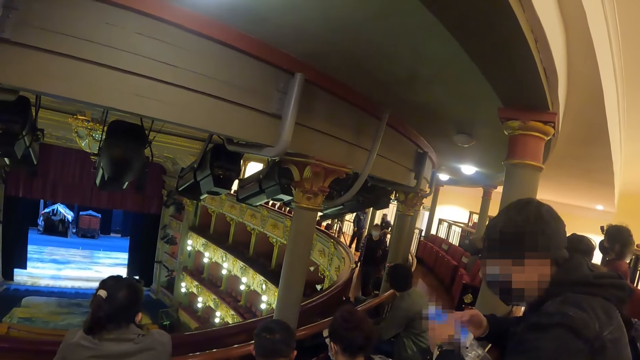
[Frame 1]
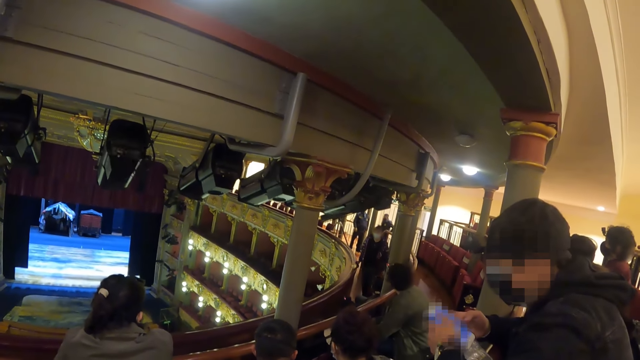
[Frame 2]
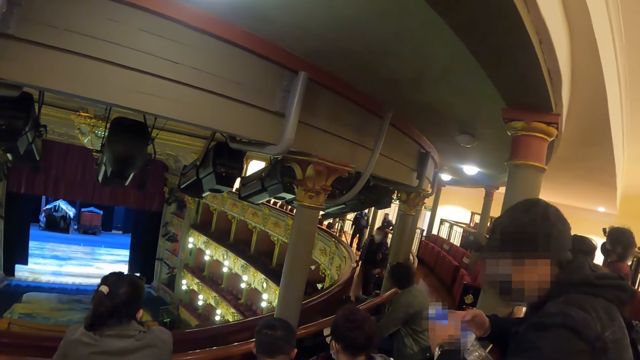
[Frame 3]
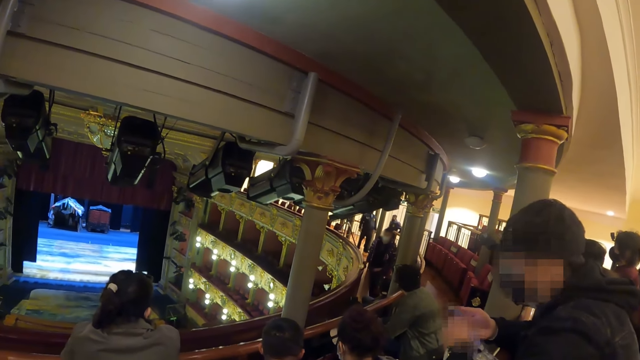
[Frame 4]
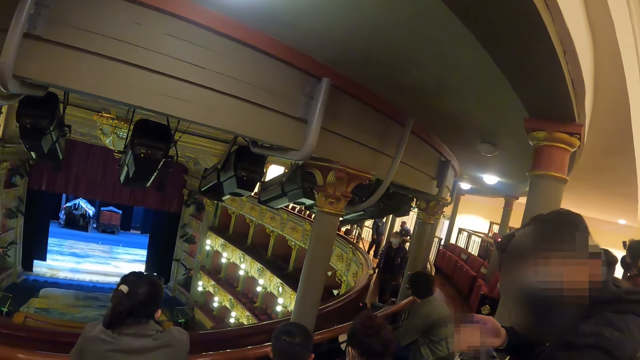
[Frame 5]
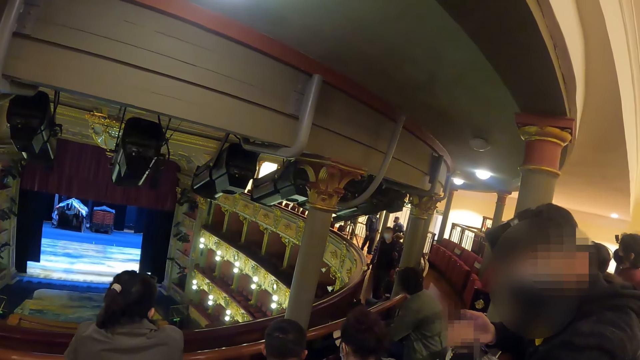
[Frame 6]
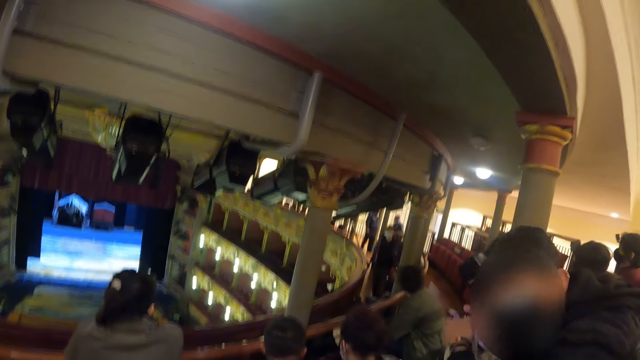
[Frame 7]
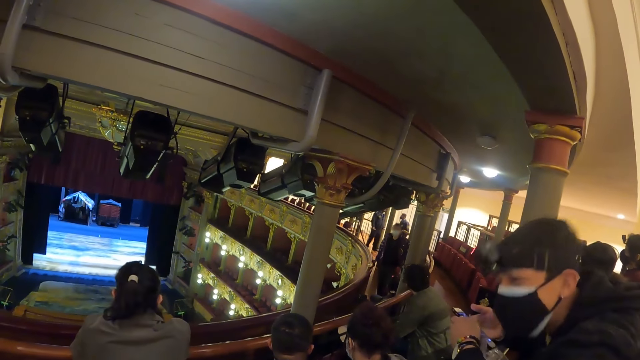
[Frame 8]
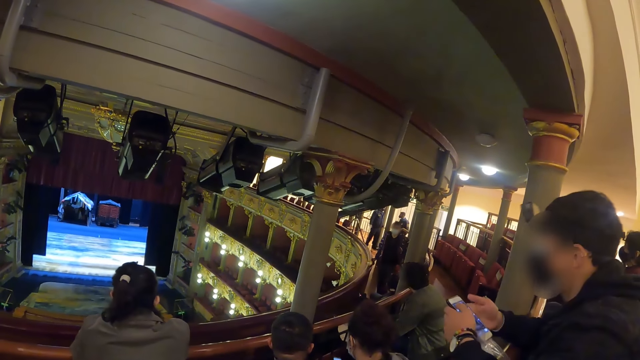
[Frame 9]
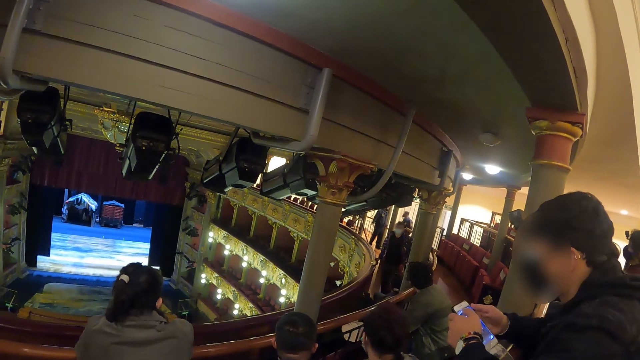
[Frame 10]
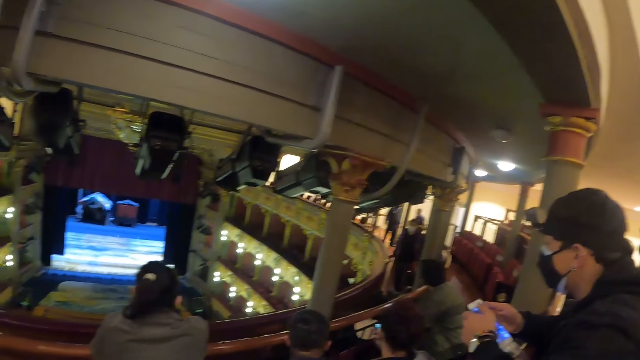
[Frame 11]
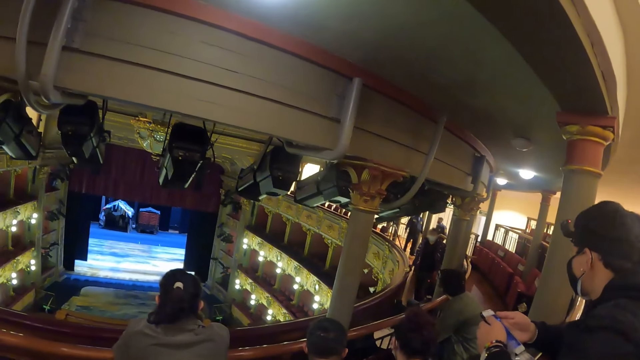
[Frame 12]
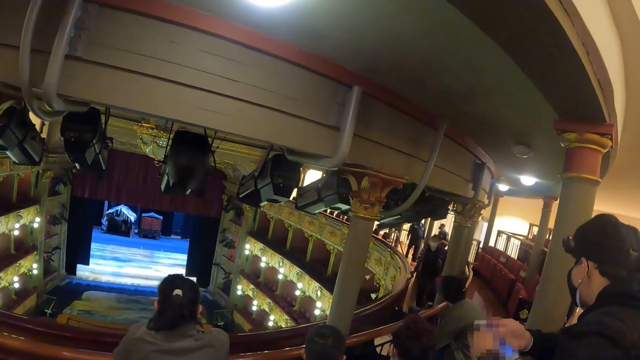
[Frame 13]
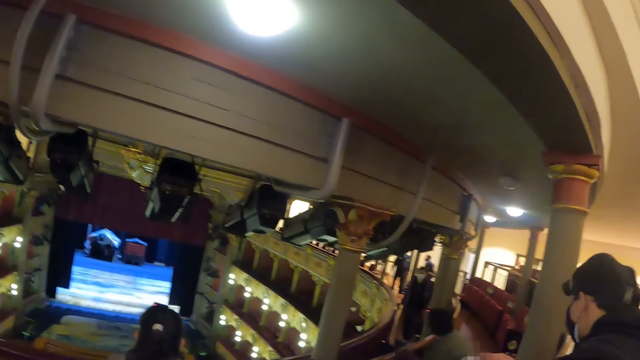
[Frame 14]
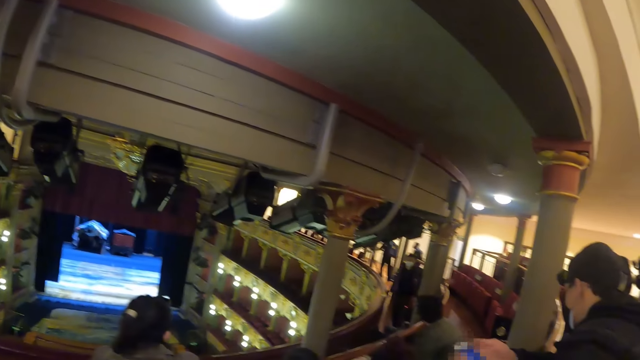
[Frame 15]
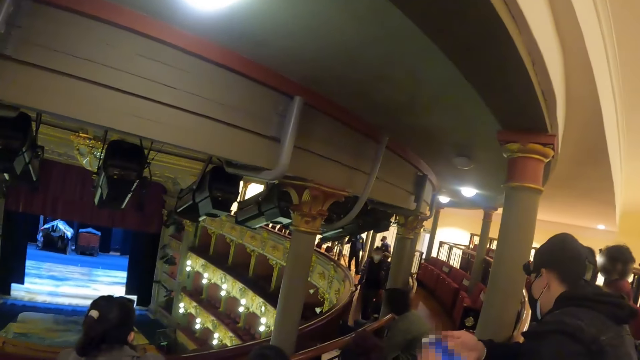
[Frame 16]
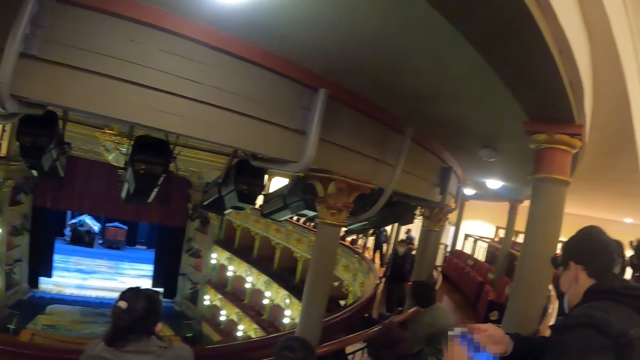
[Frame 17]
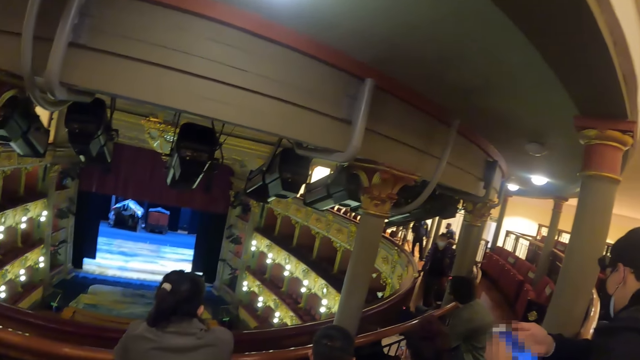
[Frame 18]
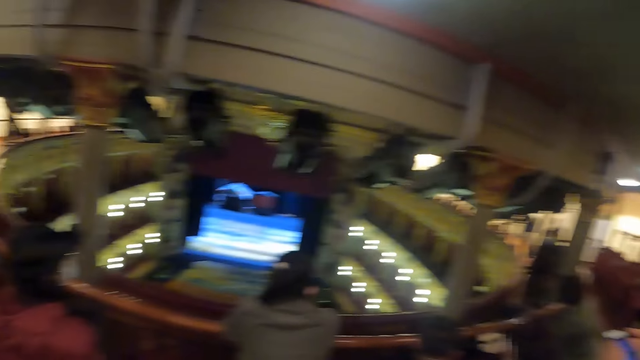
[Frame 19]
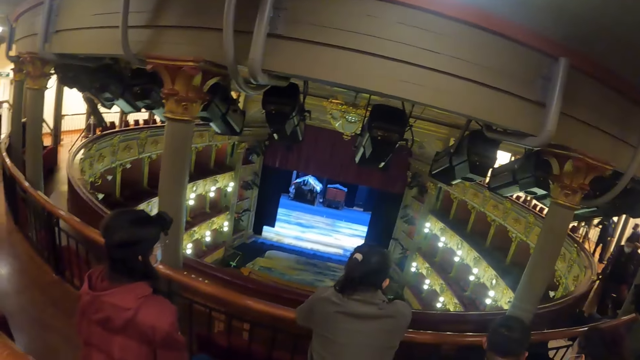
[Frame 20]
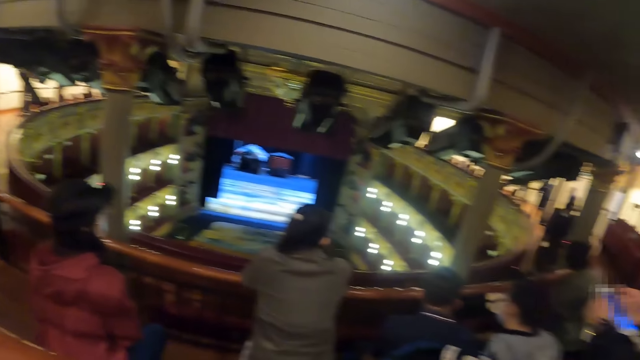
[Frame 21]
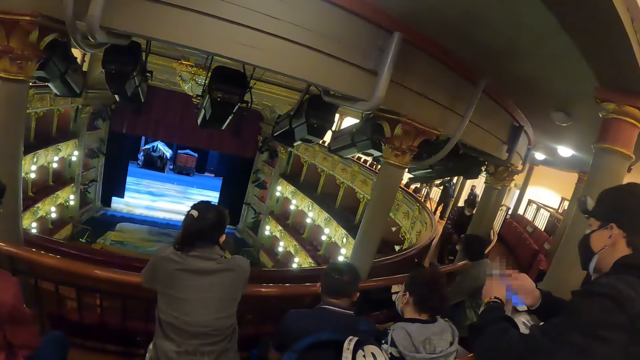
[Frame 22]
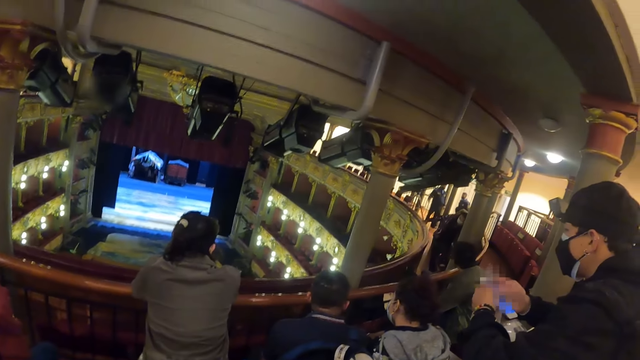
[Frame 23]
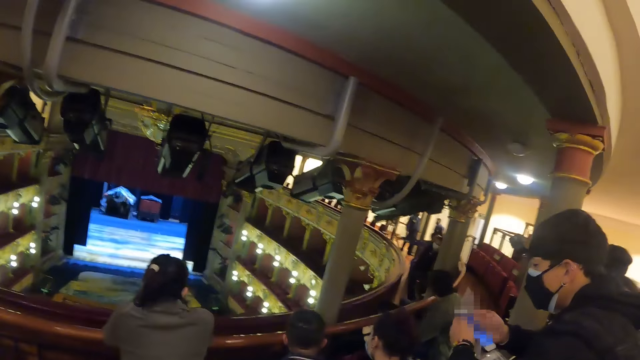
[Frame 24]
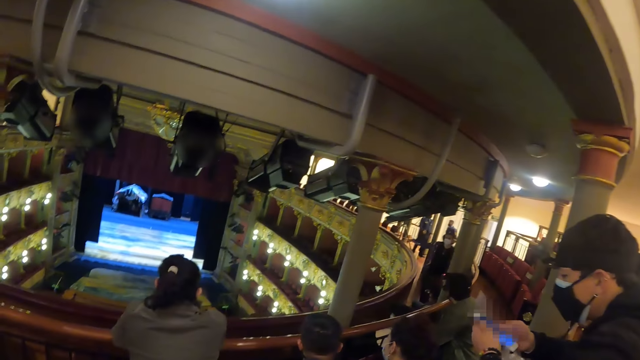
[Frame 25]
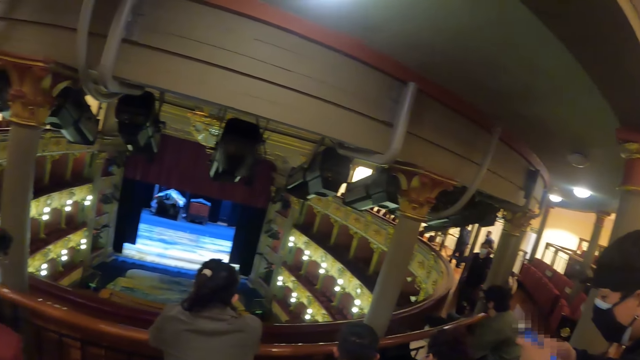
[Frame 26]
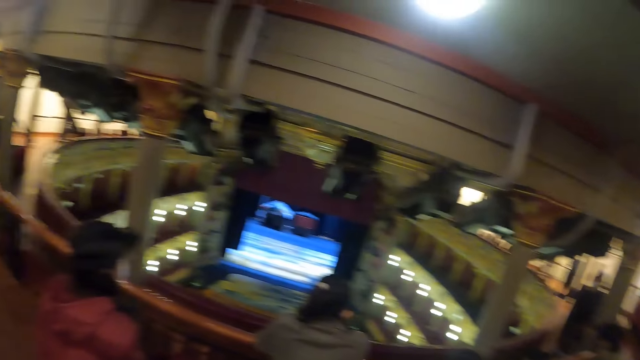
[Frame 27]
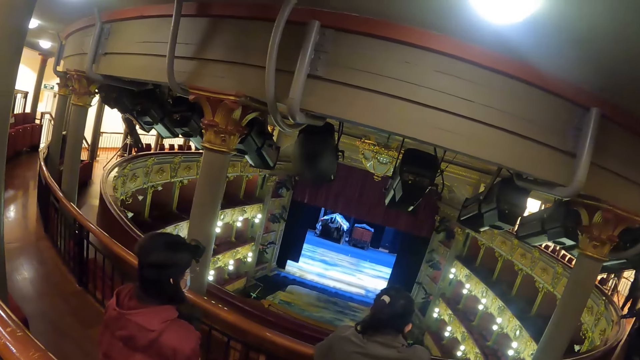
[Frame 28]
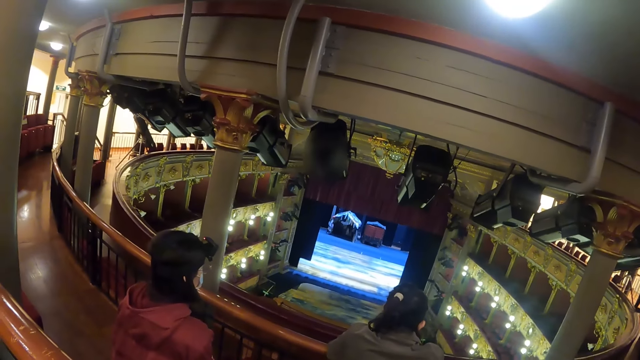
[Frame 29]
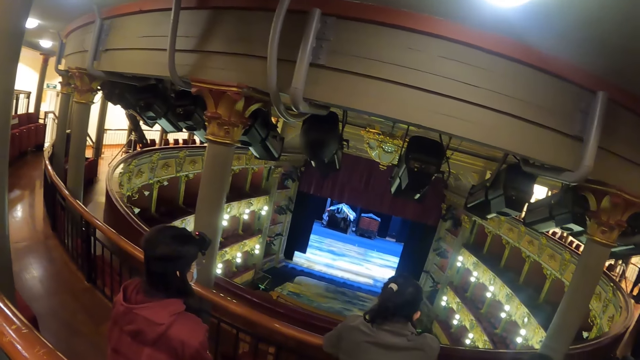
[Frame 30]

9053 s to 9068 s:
The camera wearer converses with a man. The man scrolls the phone. The camera wearer looks around the arena. They take a photo.

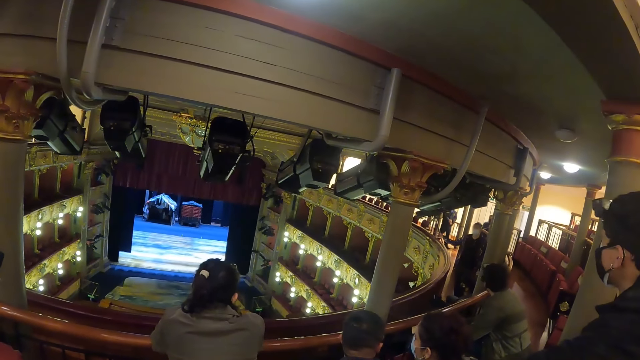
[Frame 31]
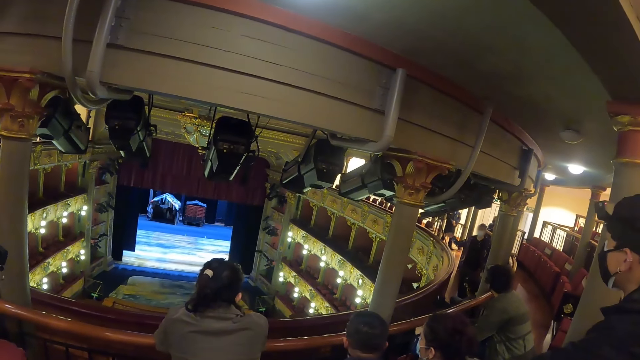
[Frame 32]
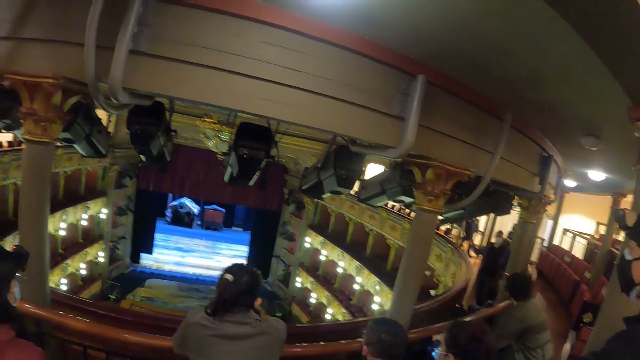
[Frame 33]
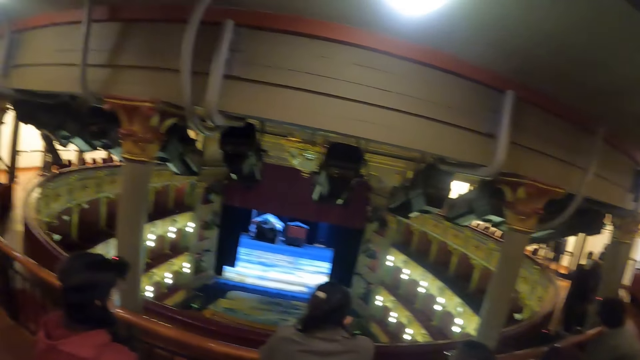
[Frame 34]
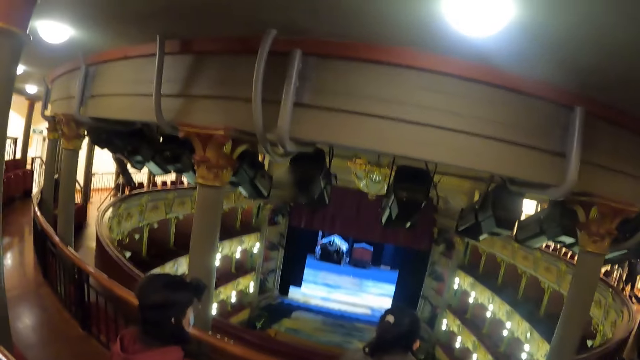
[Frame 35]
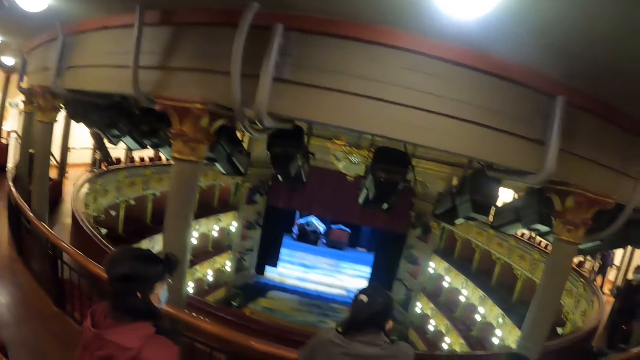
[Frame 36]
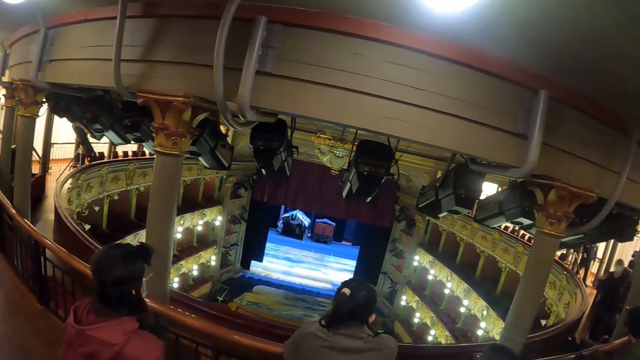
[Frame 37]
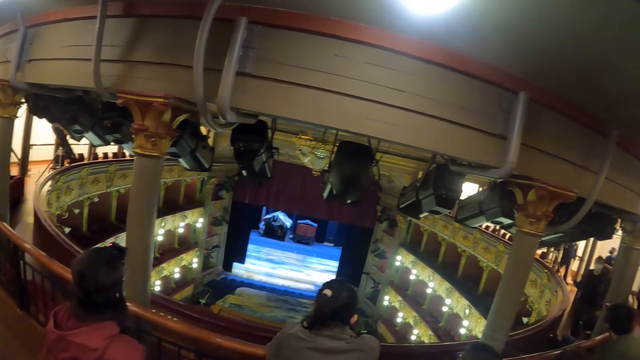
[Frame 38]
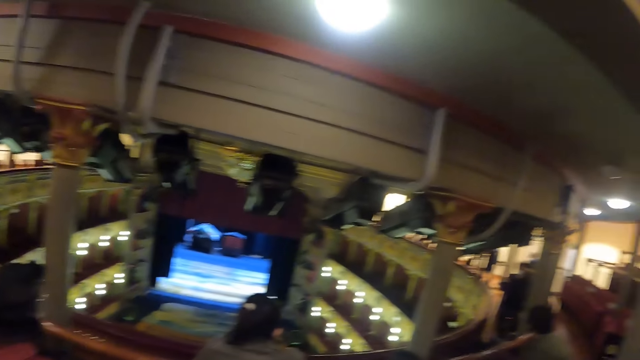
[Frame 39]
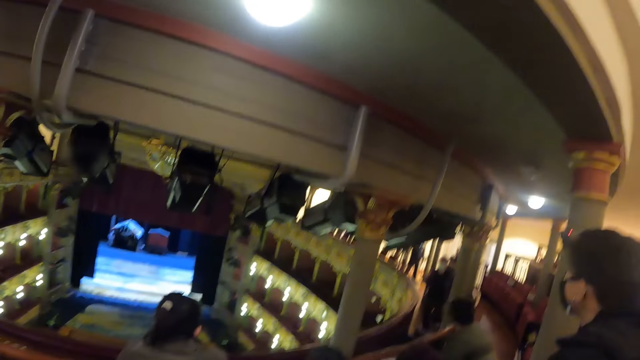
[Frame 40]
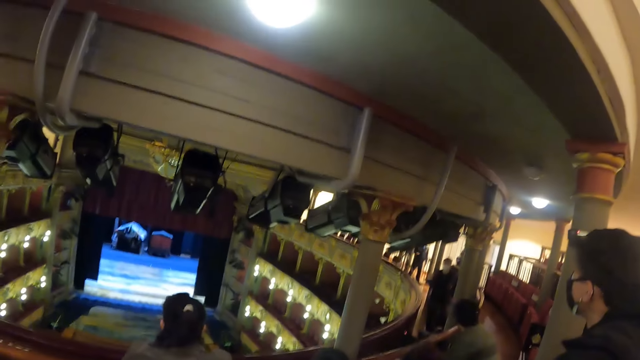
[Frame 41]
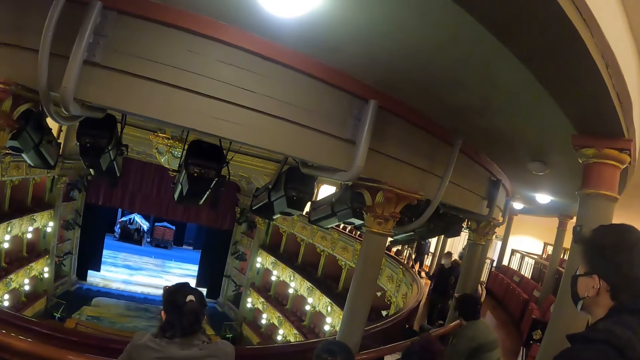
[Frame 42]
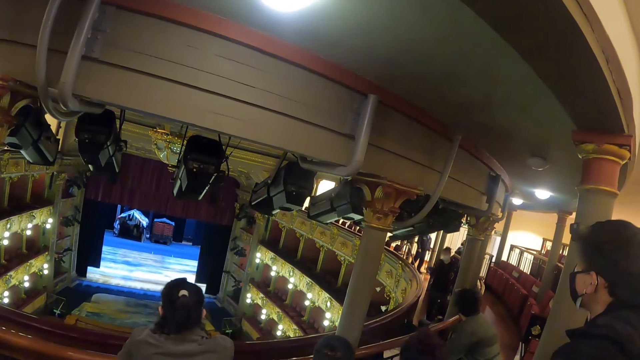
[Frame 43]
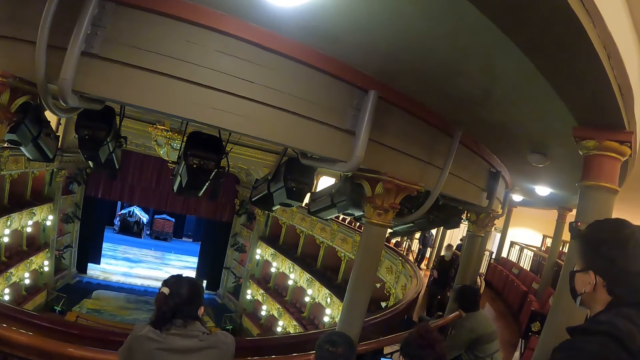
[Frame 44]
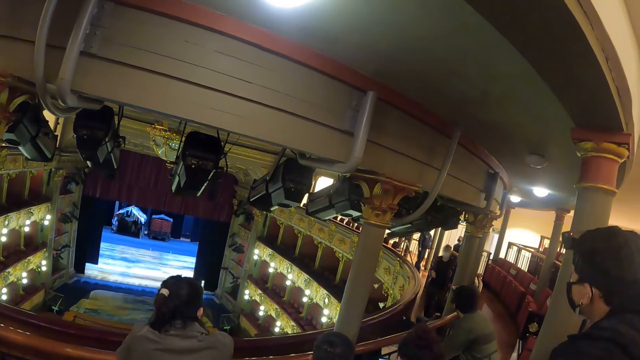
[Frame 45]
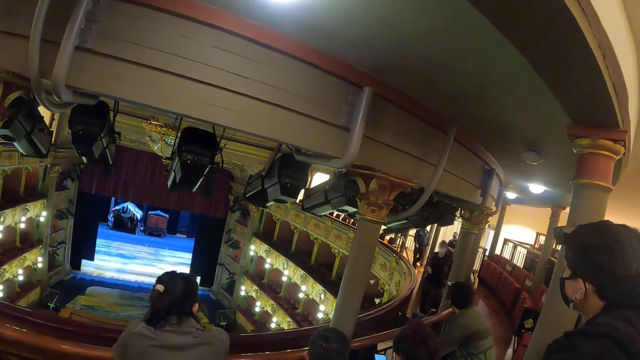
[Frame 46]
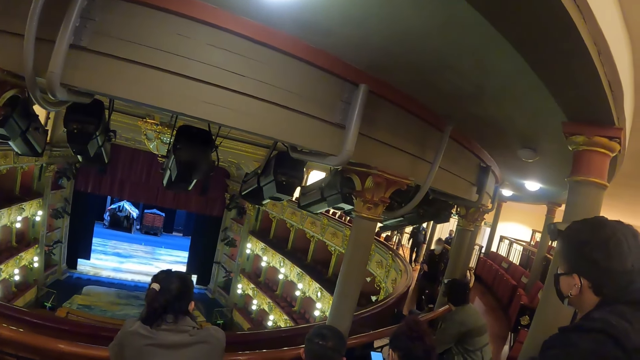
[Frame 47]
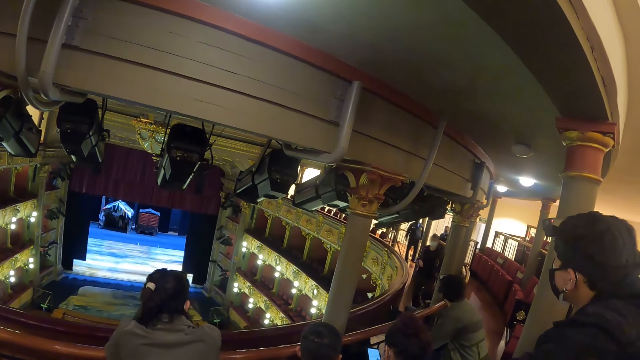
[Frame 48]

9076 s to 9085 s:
A lady communicates to men and ladies. A person converses with other persons in the arena.
